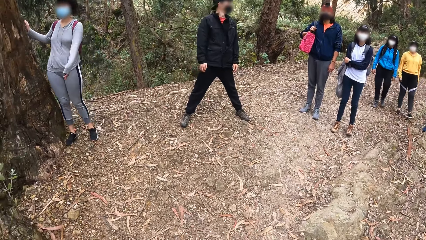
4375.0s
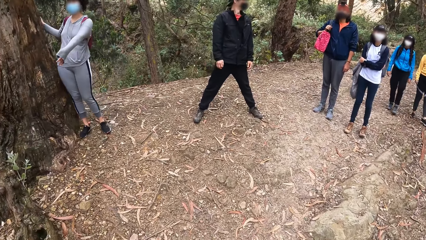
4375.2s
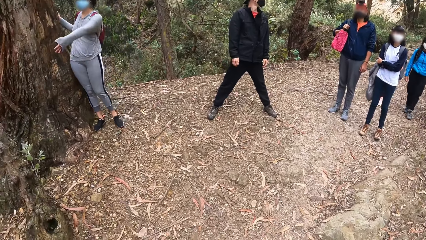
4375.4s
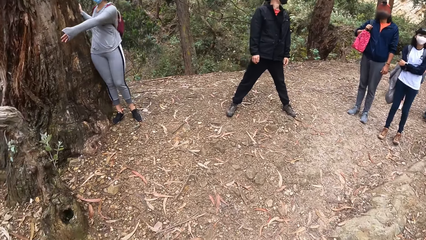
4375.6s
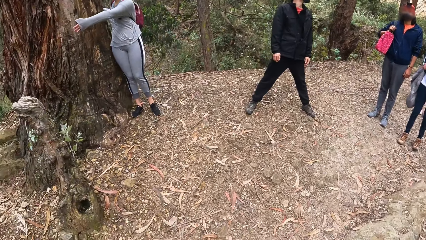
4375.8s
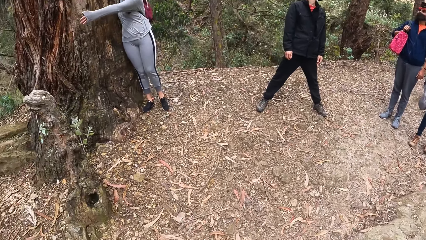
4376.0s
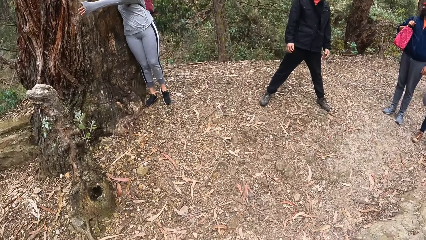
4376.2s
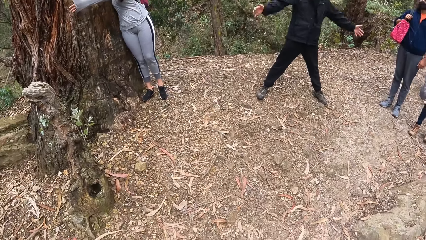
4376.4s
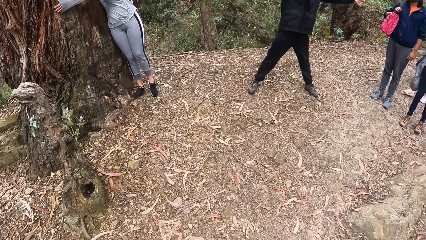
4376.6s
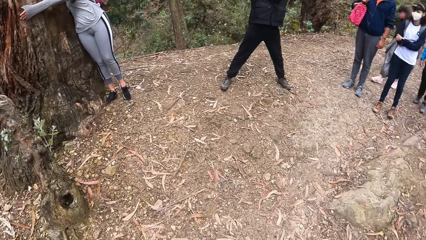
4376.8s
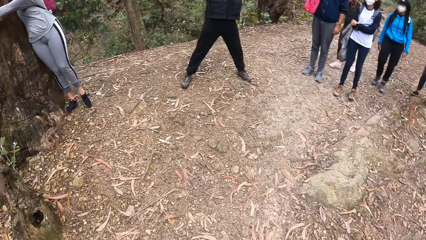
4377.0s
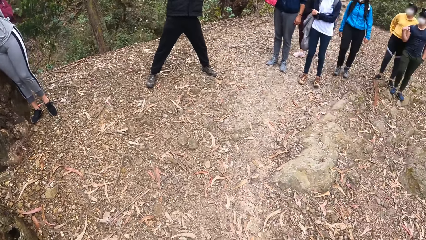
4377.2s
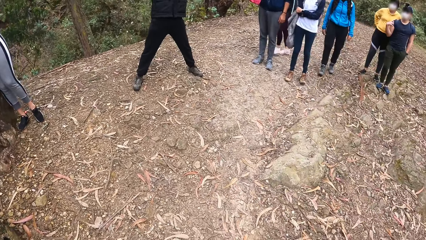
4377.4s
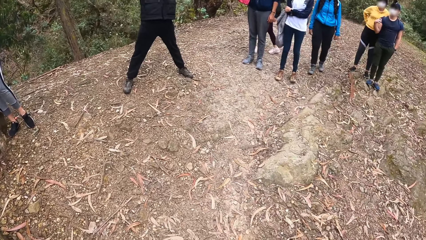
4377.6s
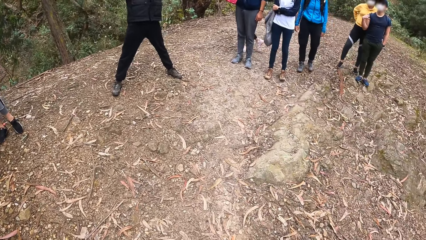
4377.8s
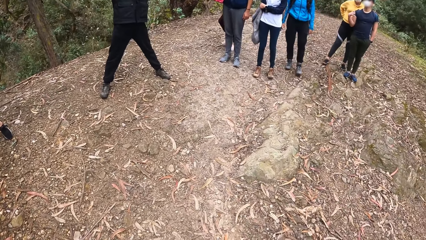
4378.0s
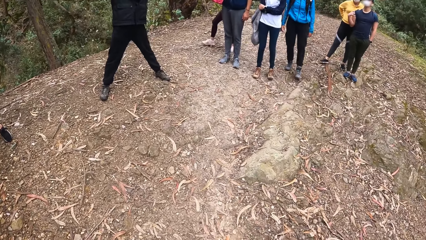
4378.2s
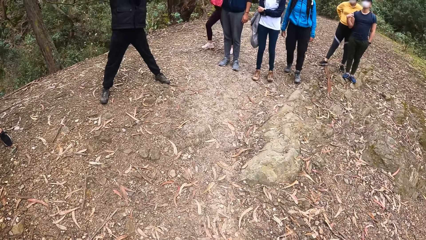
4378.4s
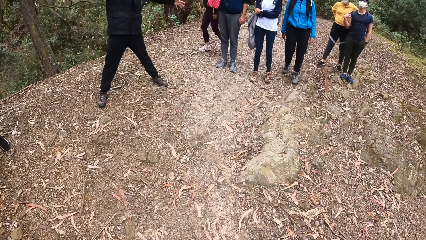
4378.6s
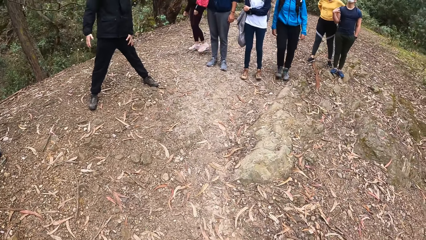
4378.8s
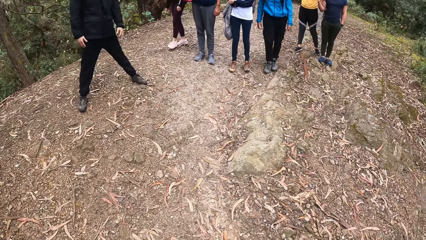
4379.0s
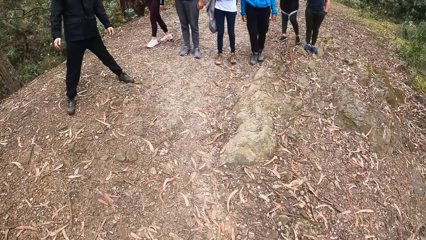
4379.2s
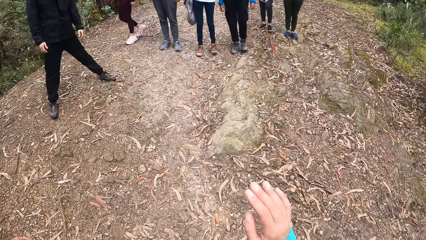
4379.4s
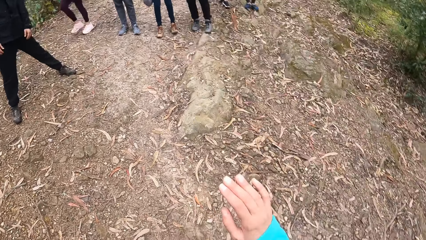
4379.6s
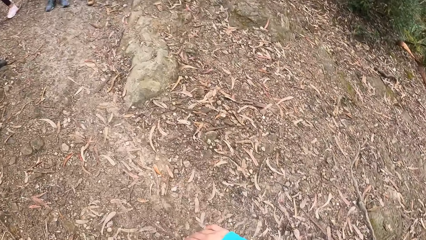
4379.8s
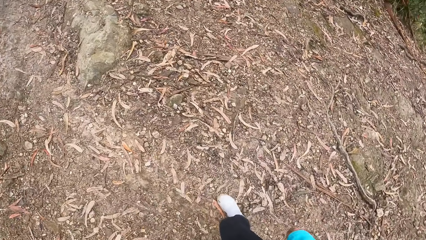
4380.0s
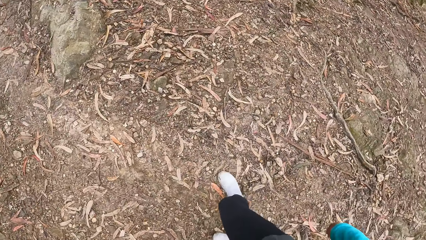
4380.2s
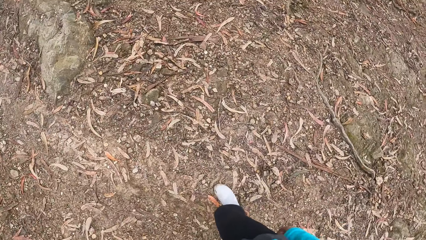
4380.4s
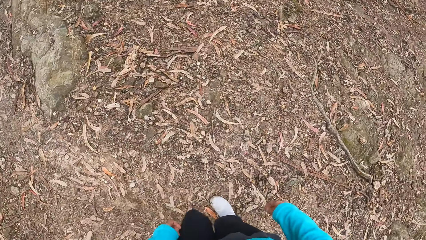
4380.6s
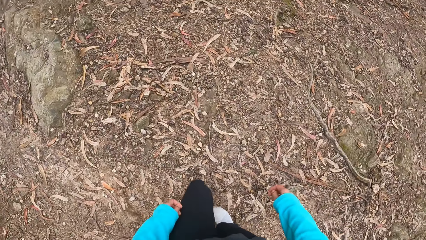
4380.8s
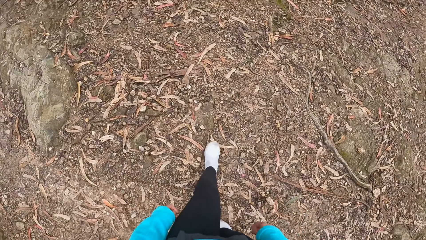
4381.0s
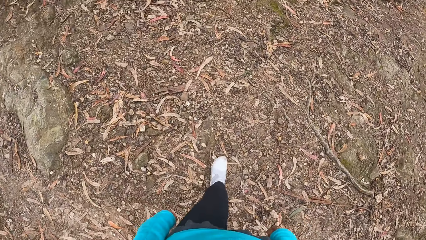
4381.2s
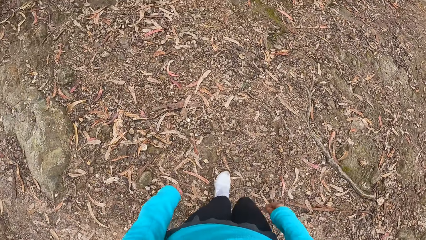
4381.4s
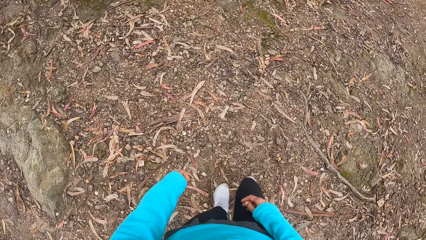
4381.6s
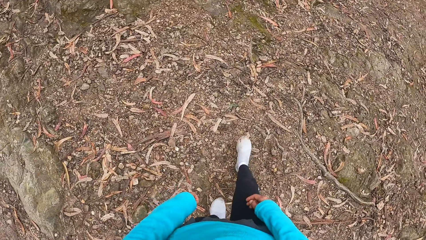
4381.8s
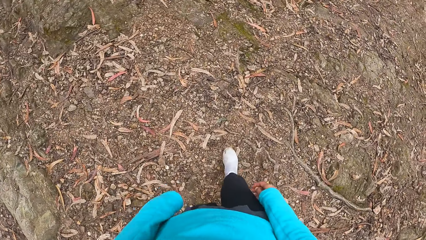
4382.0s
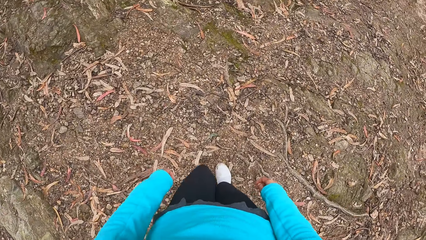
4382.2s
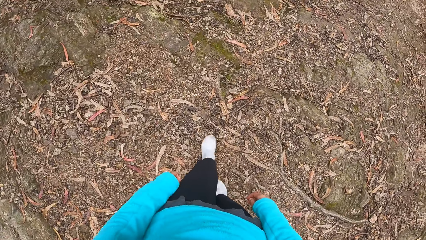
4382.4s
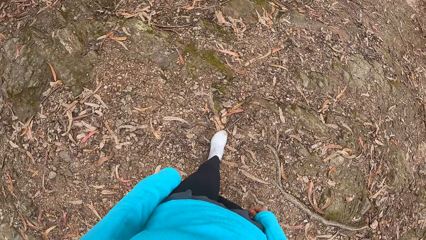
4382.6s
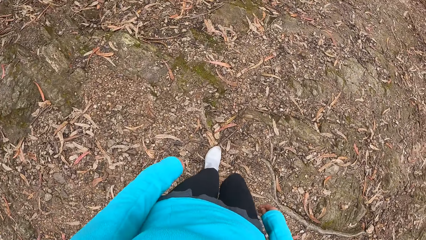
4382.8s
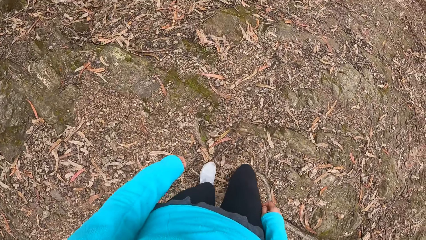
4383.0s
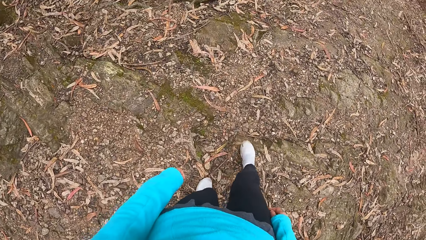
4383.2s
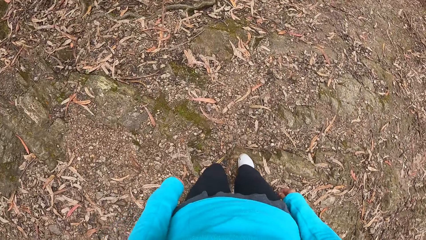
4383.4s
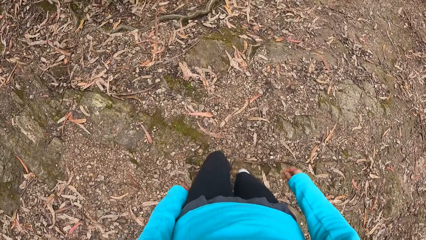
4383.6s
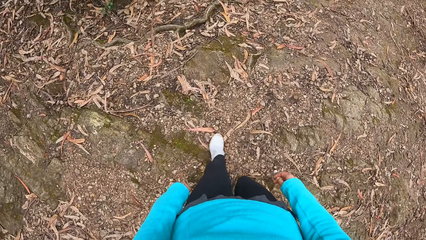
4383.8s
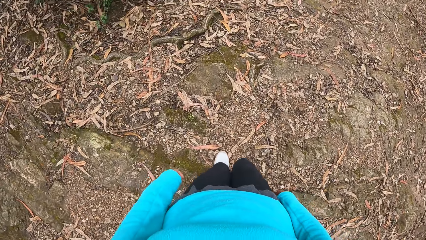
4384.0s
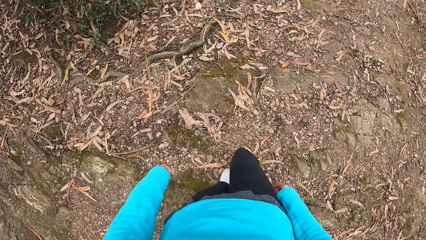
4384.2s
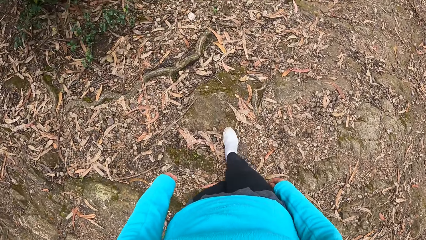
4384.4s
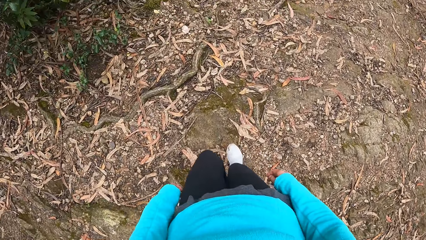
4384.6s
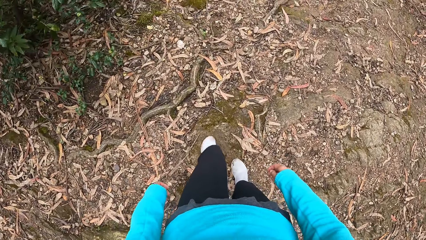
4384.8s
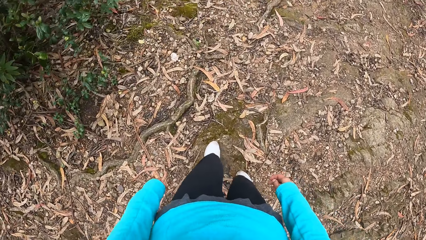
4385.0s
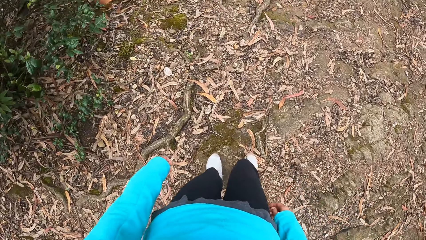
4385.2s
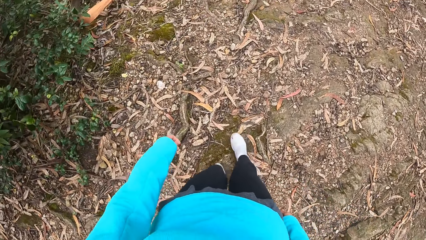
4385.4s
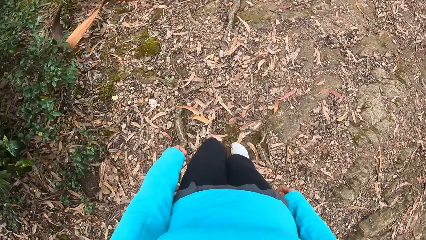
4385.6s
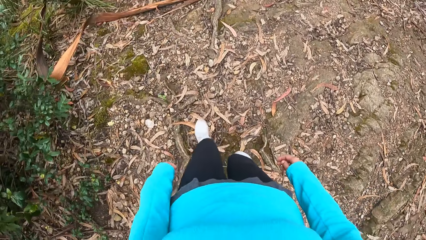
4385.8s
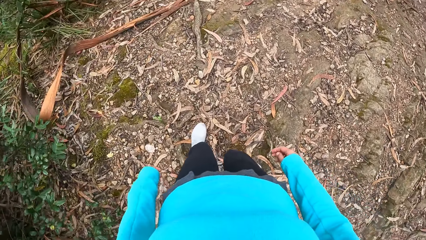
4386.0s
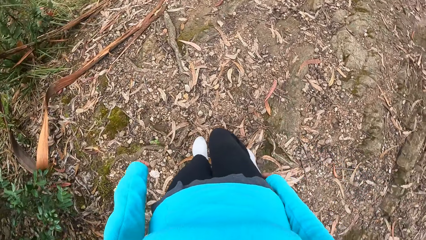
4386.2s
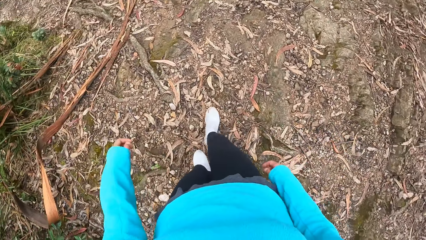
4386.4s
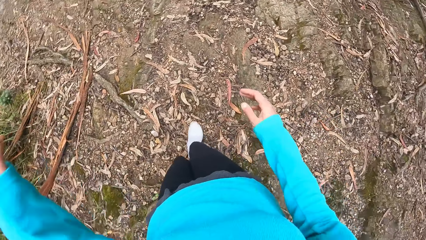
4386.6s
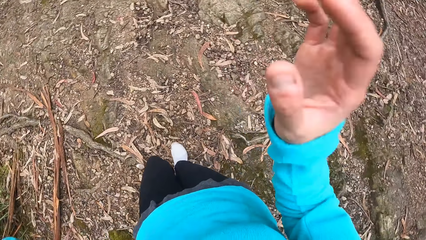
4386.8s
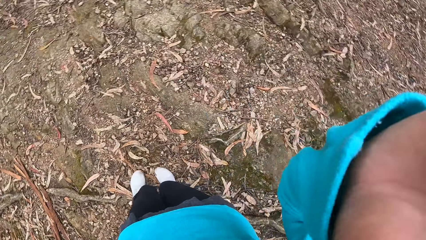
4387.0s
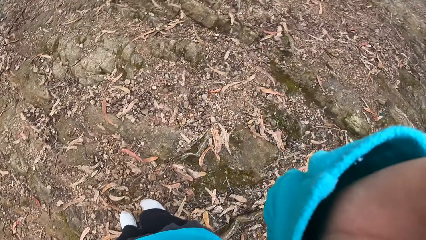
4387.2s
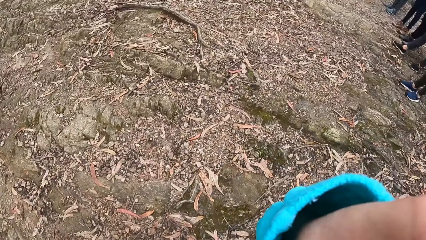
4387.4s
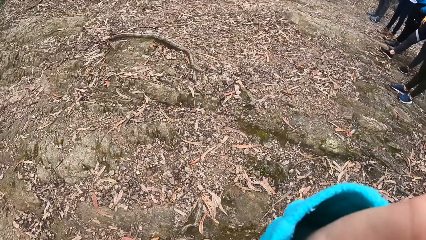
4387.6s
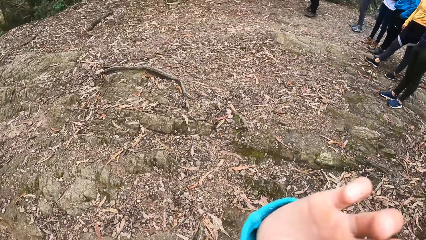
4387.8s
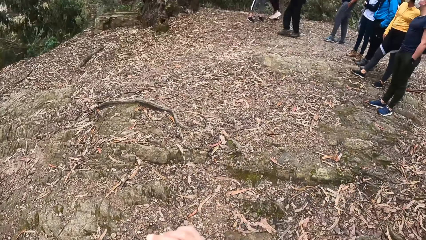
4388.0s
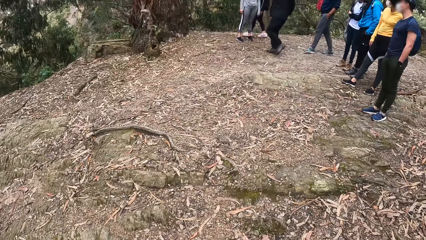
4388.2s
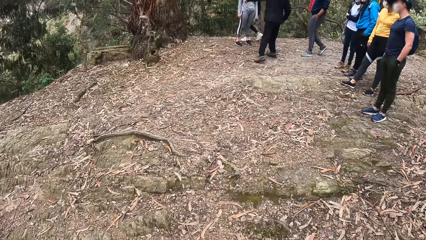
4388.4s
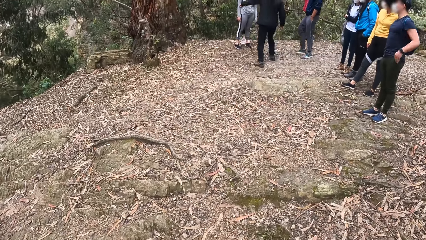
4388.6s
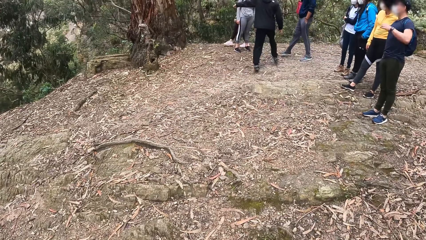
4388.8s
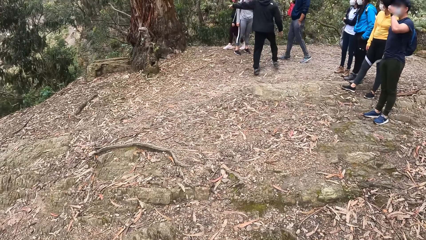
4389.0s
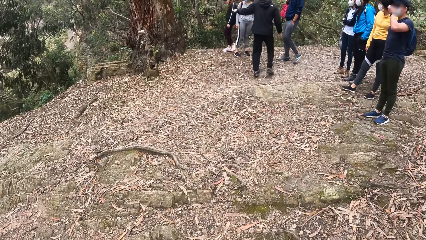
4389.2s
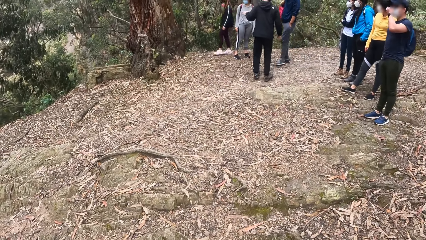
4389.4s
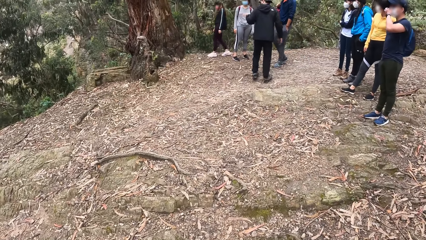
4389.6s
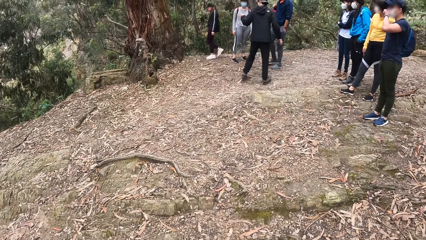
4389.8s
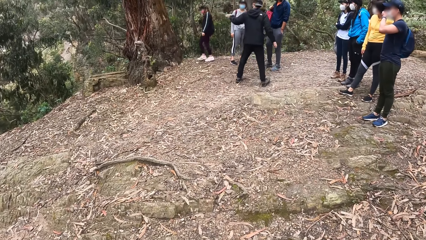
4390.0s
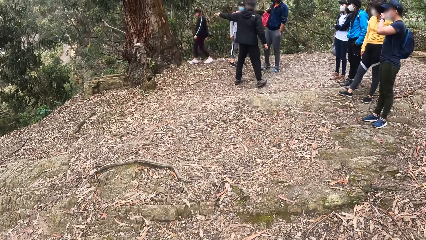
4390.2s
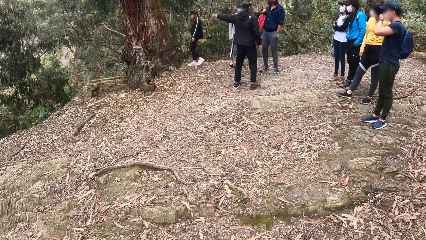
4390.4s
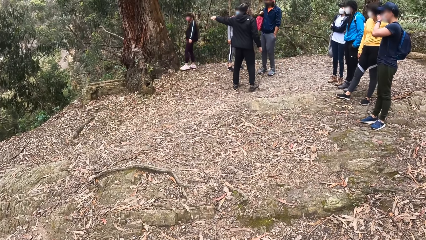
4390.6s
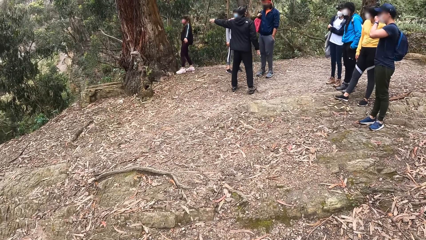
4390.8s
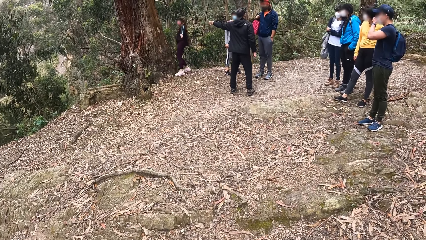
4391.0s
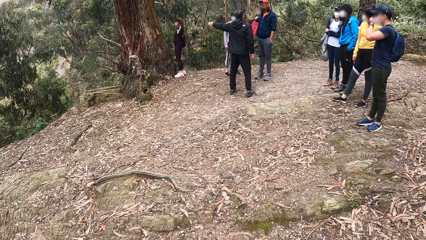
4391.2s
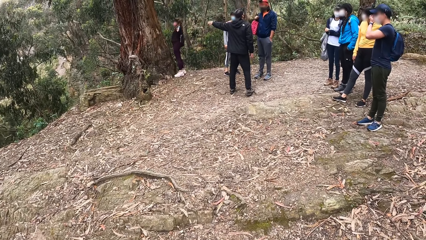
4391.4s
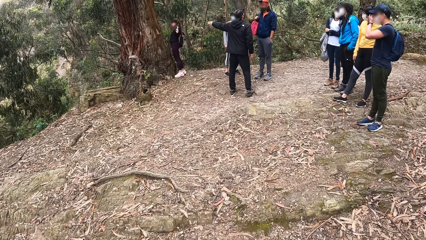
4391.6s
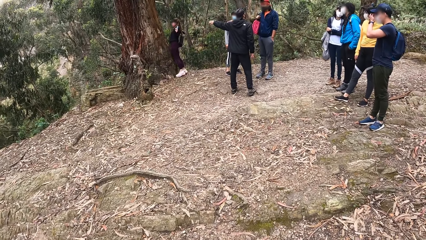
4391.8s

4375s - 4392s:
The woman holds the tree with both hands. The camera wearer walks on a trail. She adjusts the camera with her right hand. The man converses with a group of people.
